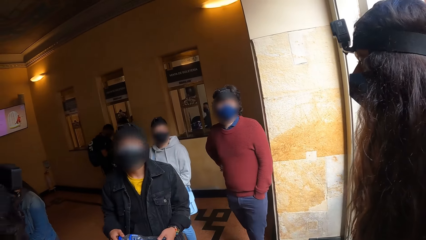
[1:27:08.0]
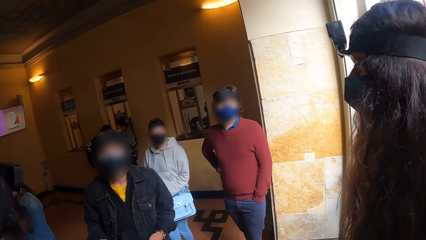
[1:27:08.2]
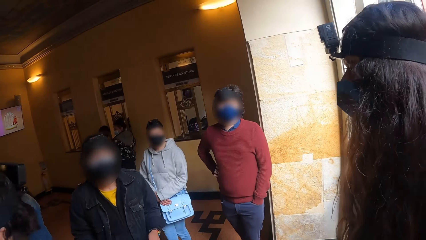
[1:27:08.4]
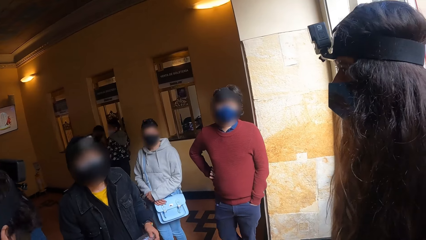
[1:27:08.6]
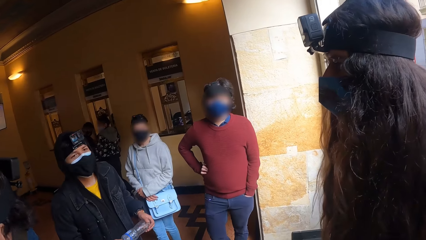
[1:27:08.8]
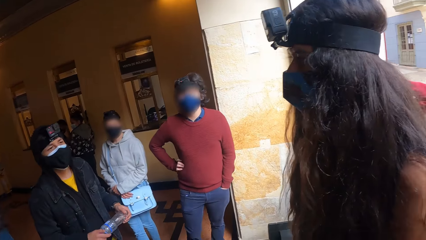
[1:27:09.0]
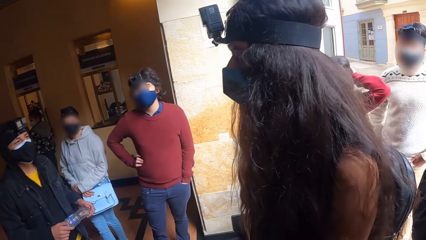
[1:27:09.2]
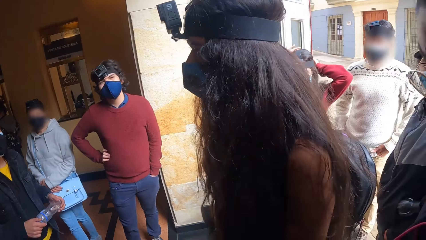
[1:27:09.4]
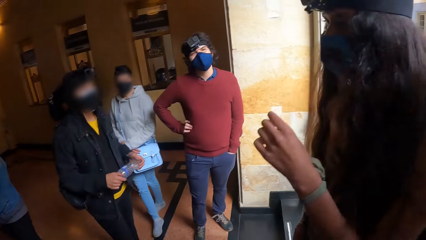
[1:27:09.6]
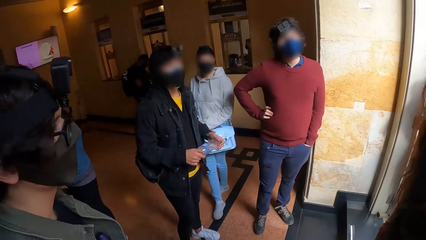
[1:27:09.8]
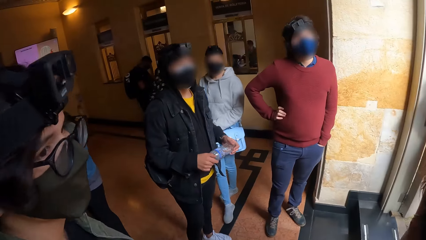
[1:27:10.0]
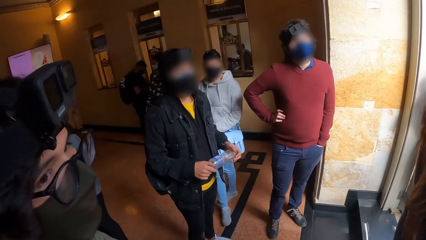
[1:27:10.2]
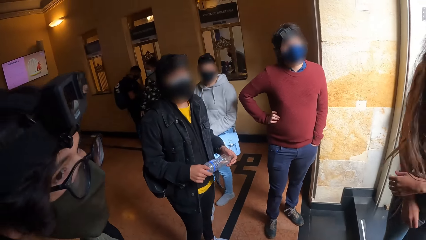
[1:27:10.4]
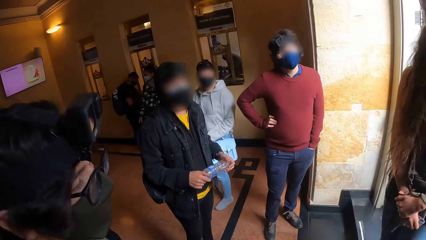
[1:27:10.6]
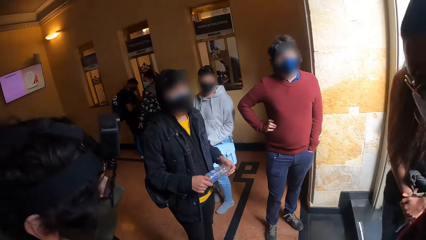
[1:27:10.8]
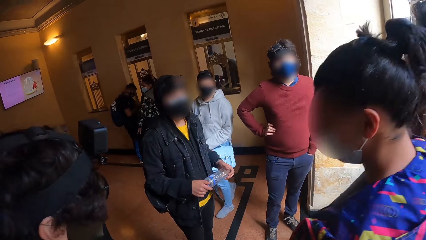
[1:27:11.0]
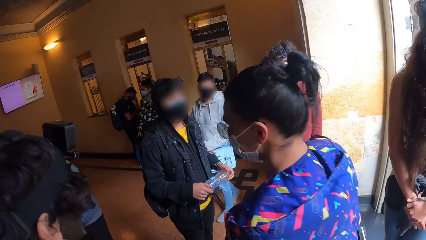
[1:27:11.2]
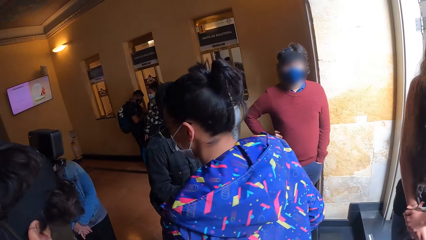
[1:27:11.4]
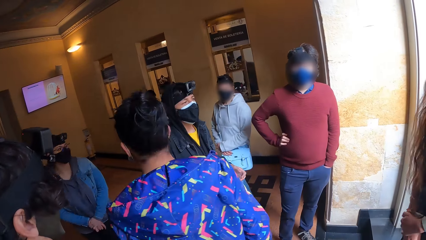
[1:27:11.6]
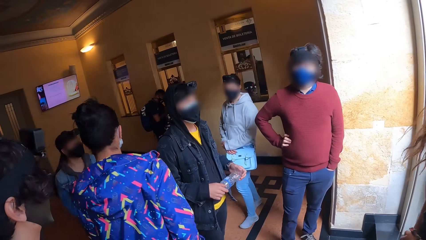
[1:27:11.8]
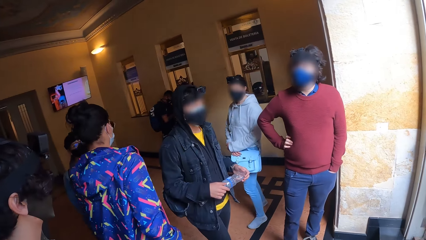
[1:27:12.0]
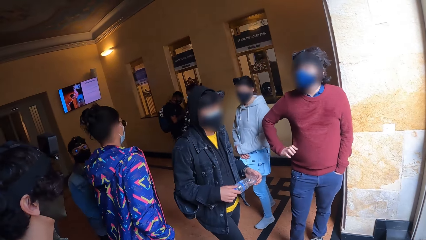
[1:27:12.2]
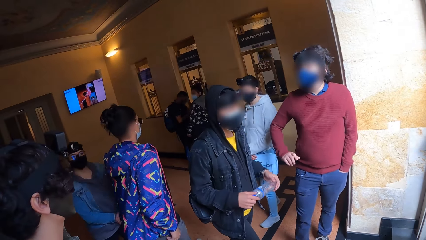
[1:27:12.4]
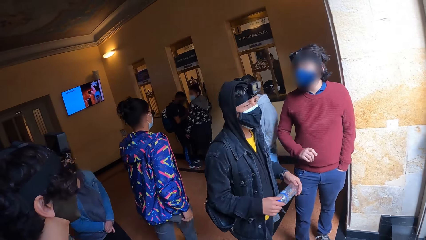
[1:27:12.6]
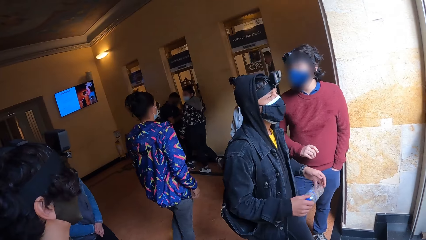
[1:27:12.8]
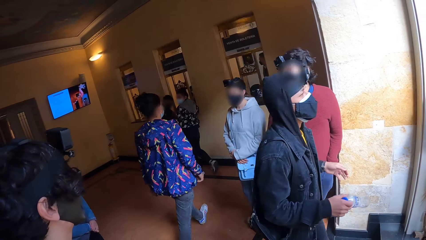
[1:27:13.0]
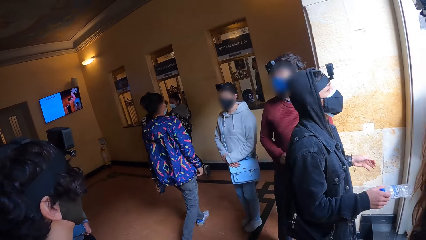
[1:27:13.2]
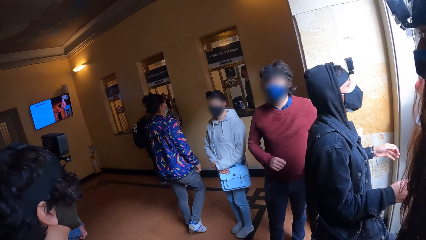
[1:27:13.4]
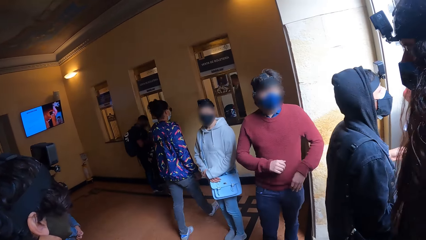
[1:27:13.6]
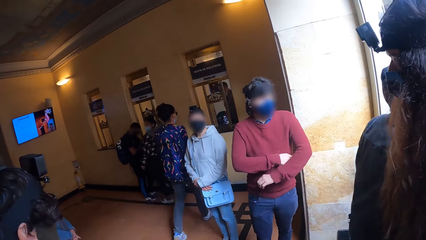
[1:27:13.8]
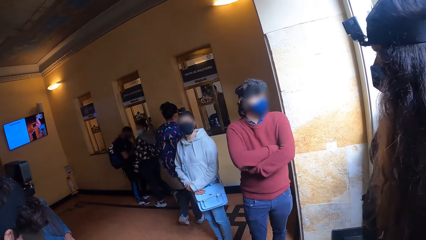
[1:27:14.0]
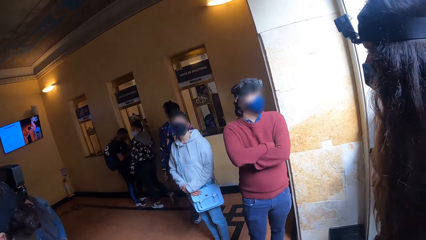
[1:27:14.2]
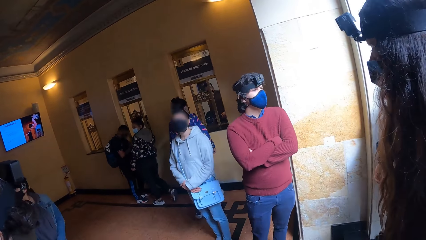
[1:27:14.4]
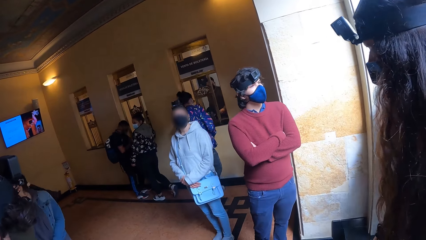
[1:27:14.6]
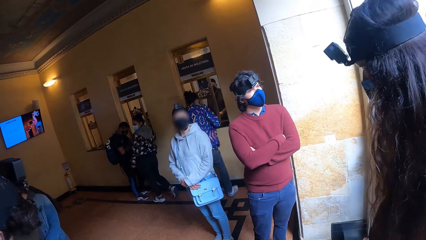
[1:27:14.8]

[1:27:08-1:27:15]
The camera wearer interacts with a man. They look around.

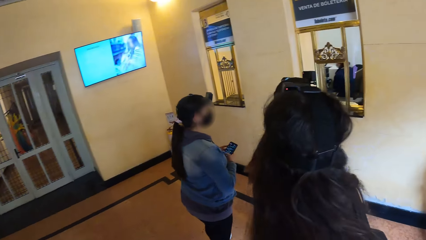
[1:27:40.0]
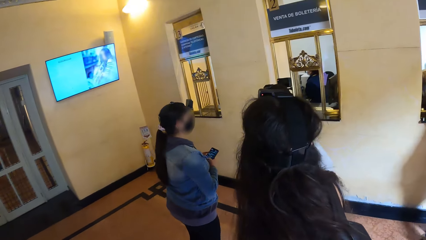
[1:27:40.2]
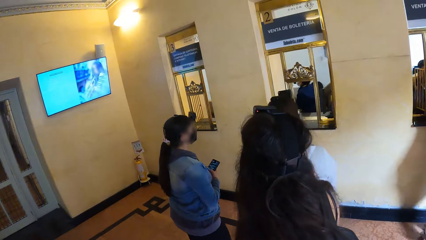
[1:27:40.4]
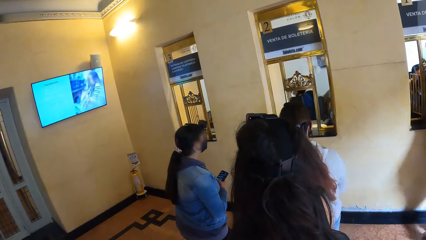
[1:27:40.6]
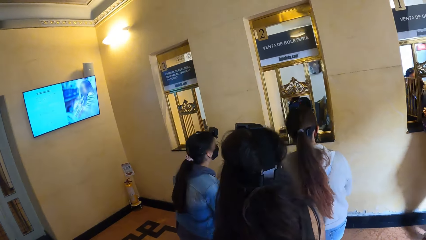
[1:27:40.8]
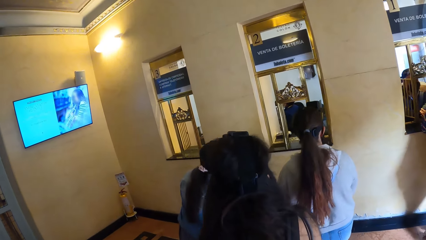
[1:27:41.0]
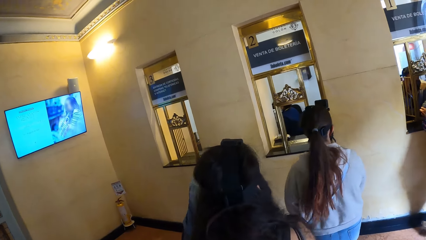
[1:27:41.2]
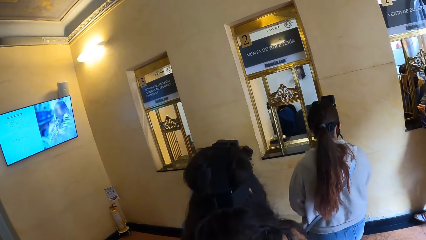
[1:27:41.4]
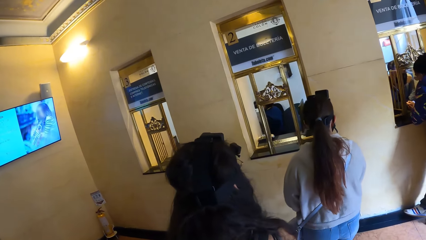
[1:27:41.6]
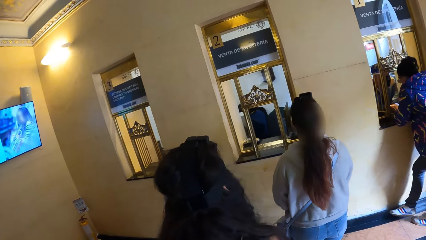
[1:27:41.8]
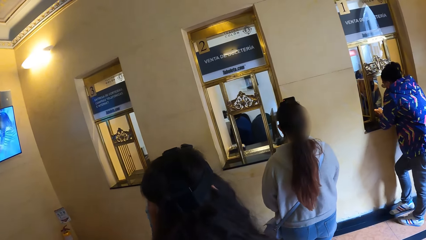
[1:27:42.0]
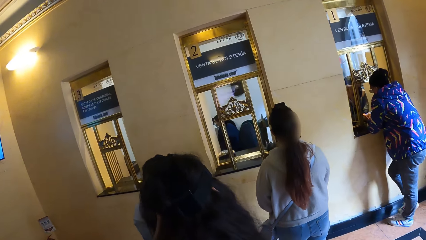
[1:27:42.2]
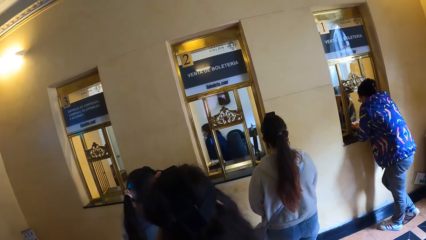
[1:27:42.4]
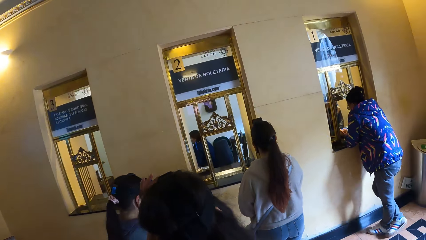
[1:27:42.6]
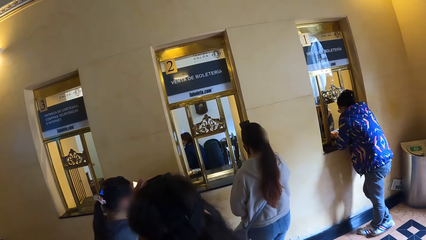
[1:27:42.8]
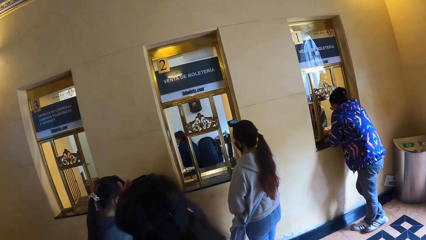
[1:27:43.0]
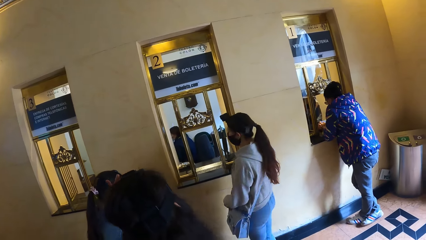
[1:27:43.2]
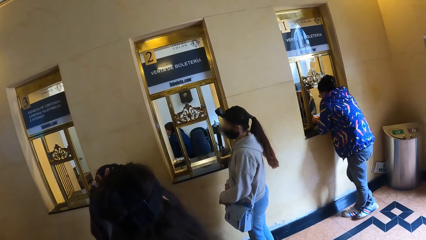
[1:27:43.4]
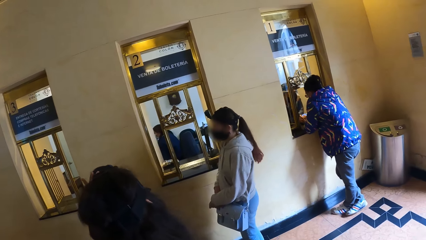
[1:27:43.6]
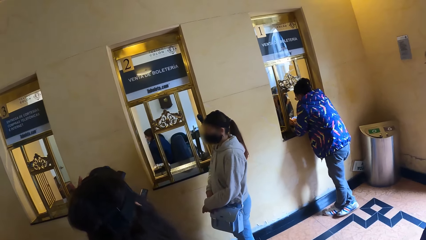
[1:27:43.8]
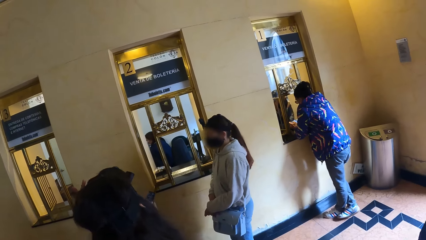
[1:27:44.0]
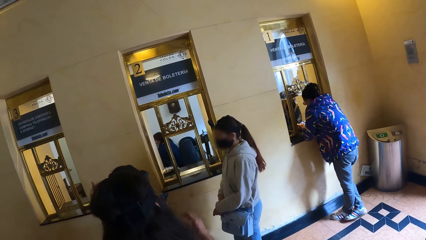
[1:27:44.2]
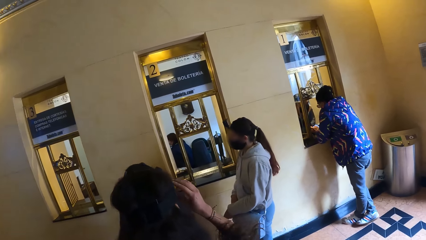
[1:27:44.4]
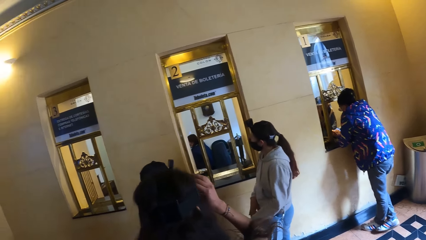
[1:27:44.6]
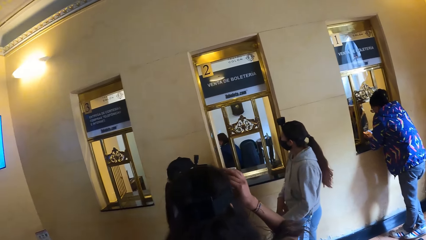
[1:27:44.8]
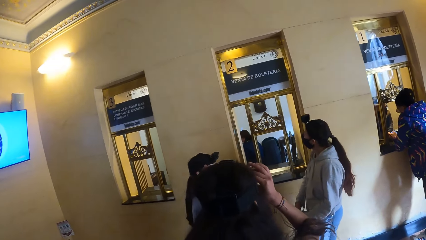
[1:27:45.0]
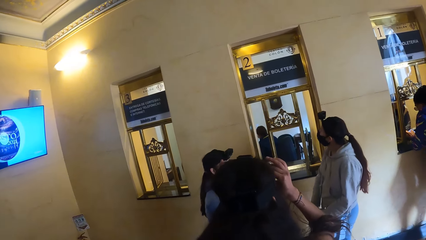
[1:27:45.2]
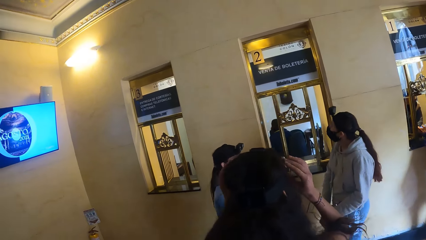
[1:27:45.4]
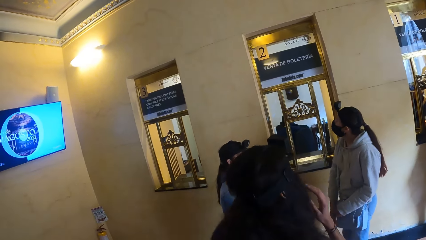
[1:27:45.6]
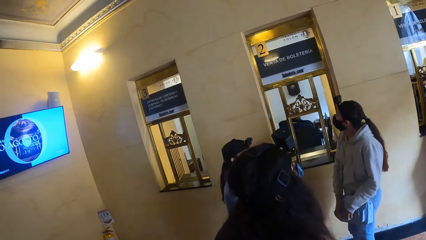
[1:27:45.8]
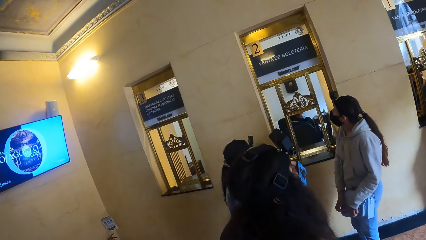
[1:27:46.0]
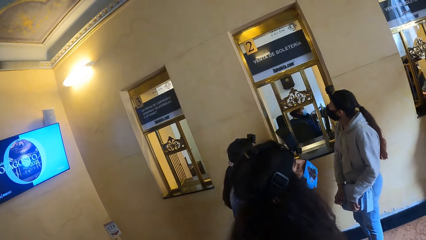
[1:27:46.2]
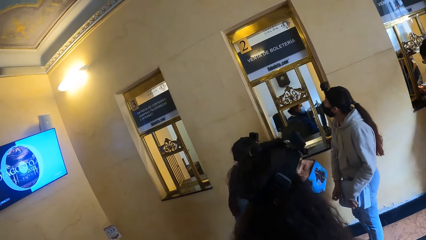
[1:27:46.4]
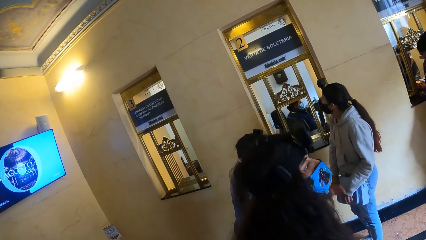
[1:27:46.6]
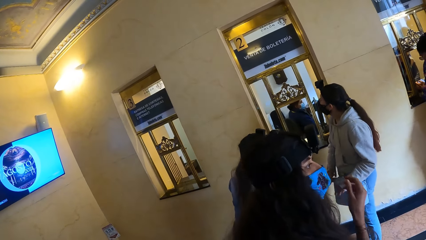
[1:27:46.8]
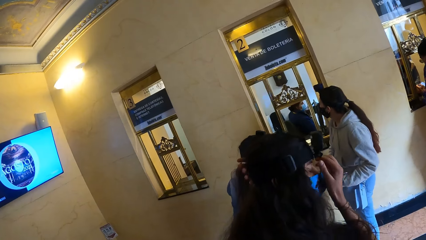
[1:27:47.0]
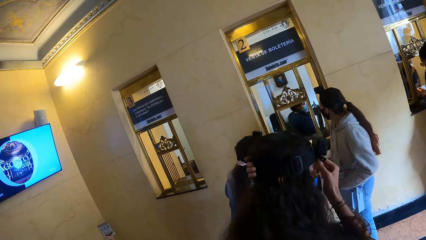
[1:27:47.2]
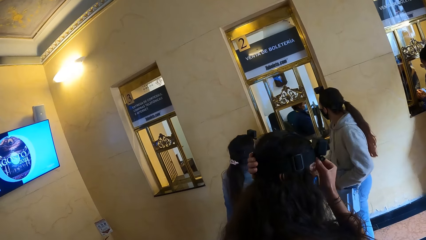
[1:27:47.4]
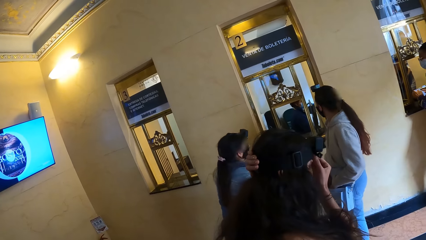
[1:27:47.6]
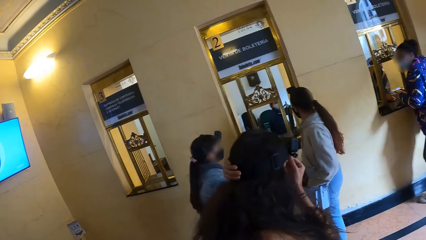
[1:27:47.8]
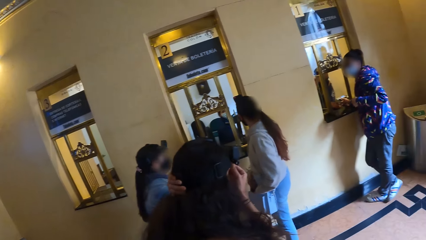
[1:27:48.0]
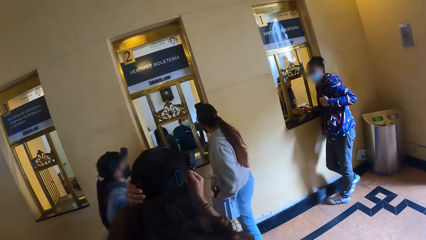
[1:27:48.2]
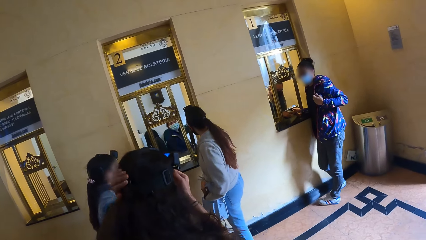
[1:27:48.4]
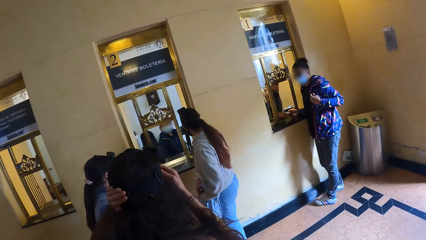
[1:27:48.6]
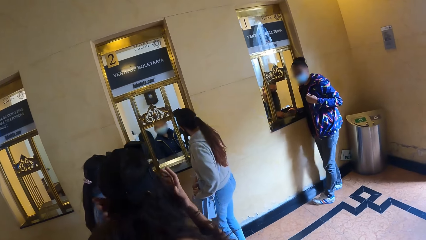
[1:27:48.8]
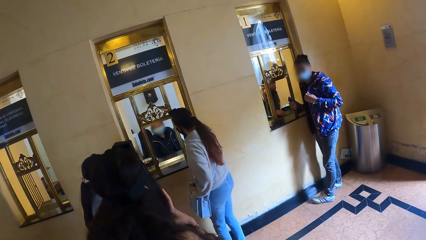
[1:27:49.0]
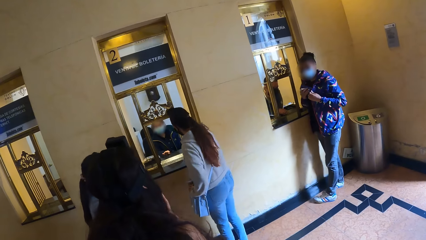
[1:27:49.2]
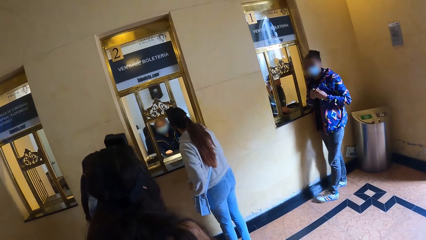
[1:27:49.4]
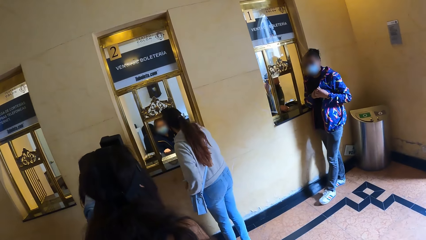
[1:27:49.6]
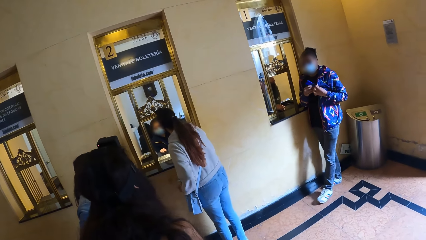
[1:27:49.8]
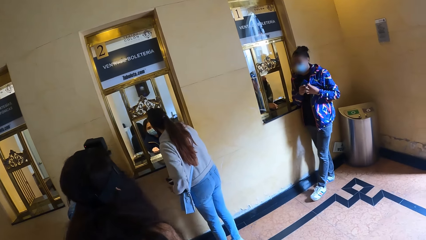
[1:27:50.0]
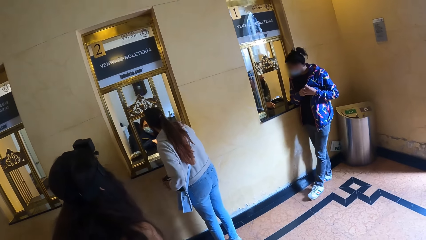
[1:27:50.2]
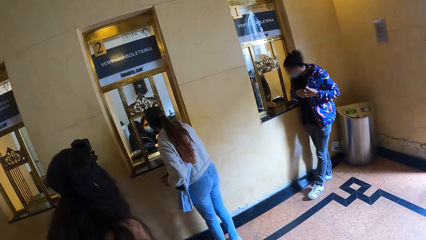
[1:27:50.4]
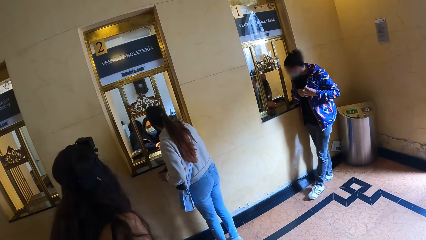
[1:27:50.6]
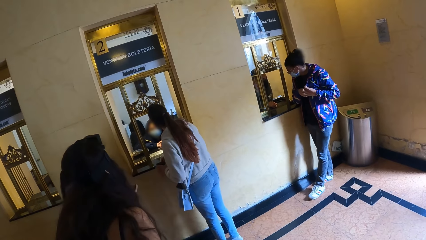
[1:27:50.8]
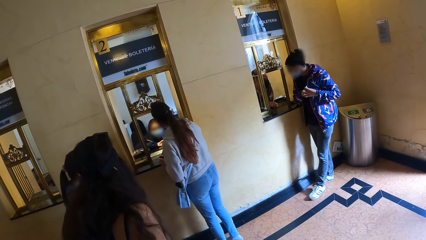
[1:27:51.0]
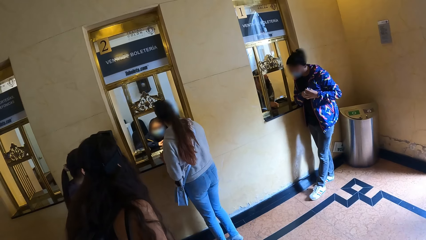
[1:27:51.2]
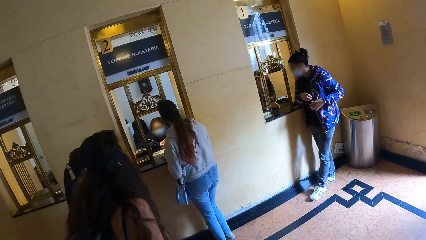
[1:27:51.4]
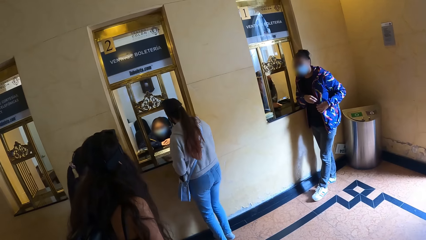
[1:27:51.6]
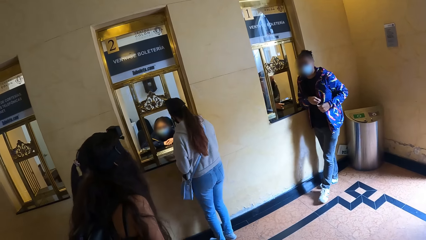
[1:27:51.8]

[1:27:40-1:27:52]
The camera wearer moves closer to the counter. They look around the building area. They stand by the counter.
